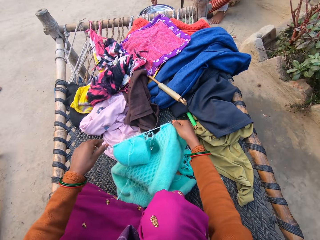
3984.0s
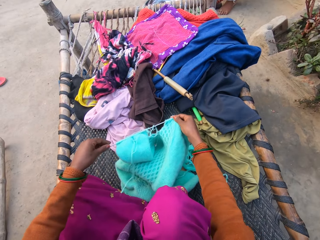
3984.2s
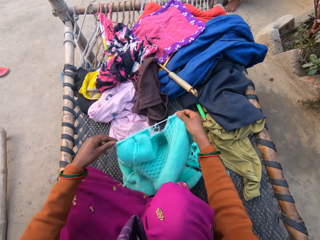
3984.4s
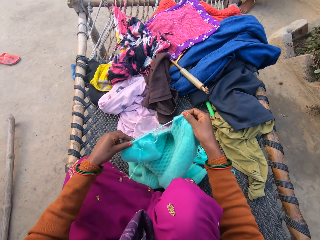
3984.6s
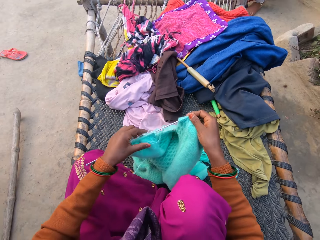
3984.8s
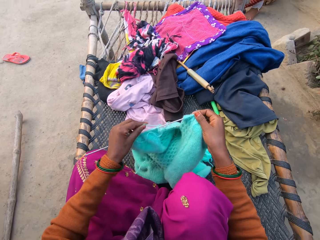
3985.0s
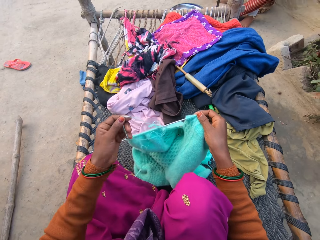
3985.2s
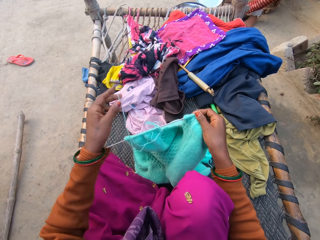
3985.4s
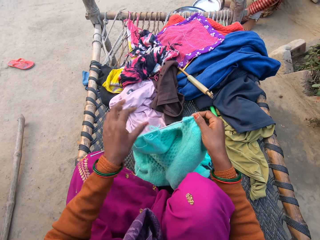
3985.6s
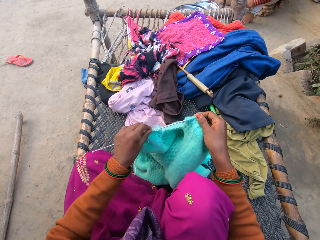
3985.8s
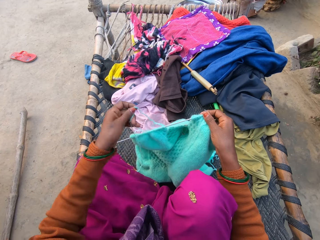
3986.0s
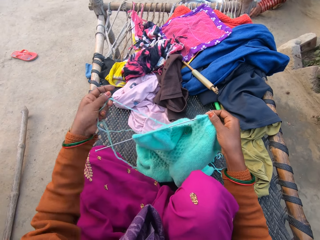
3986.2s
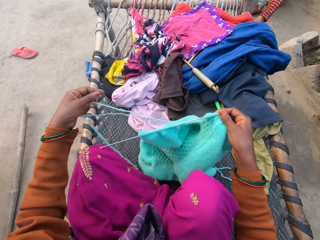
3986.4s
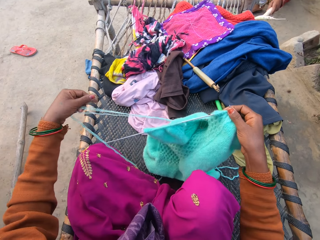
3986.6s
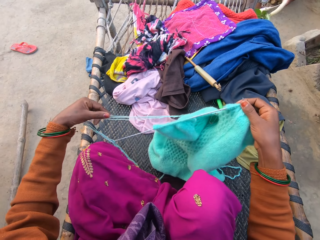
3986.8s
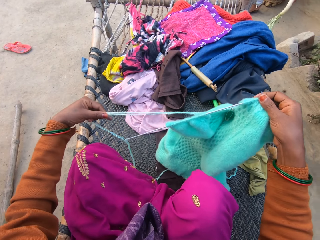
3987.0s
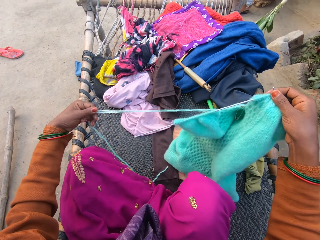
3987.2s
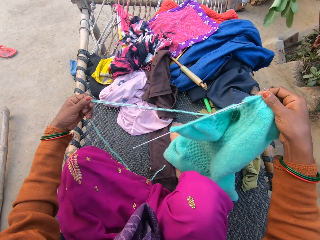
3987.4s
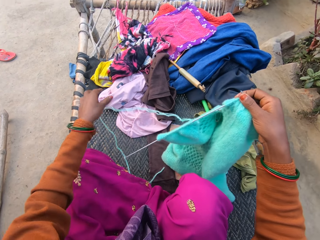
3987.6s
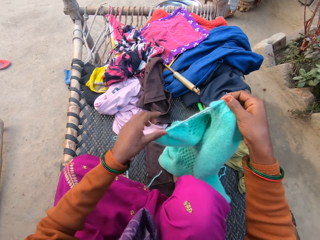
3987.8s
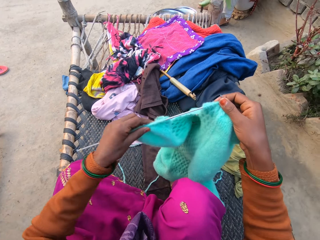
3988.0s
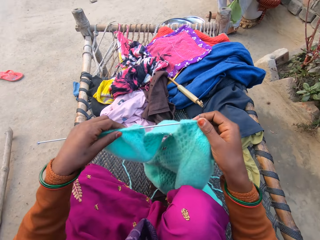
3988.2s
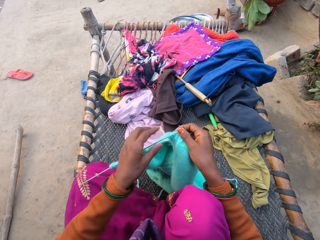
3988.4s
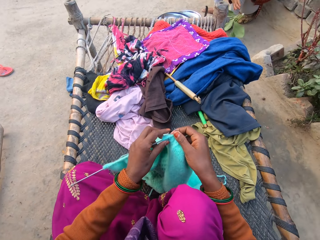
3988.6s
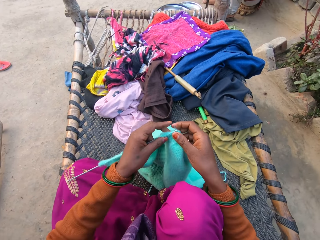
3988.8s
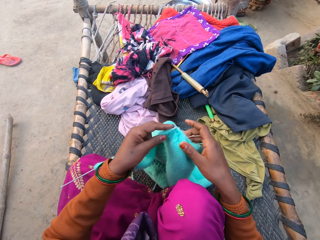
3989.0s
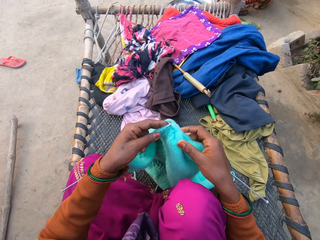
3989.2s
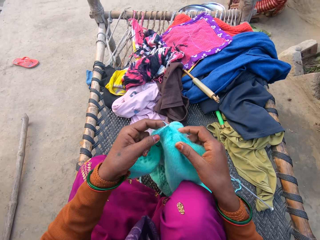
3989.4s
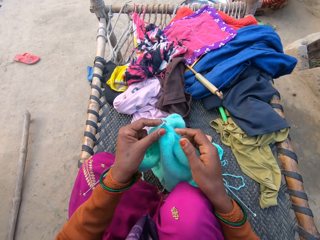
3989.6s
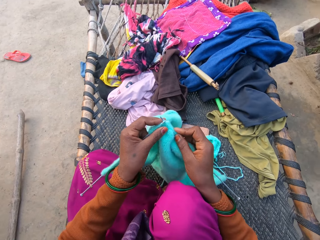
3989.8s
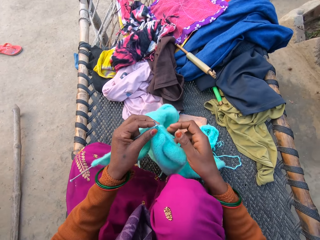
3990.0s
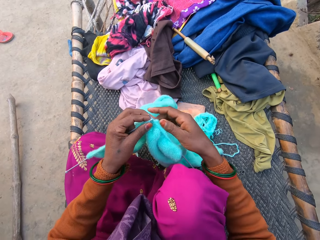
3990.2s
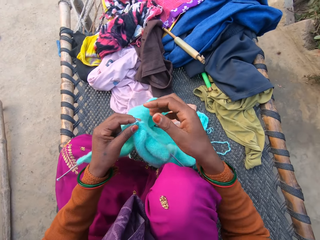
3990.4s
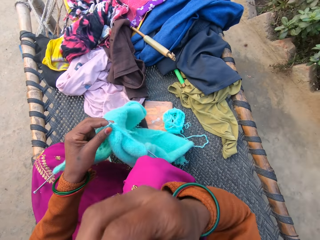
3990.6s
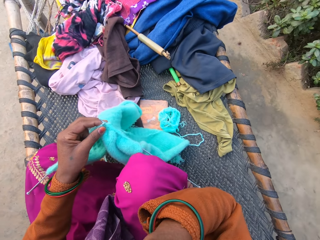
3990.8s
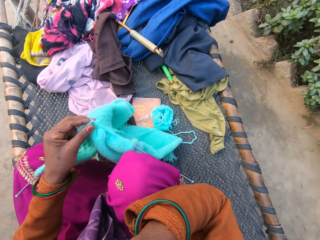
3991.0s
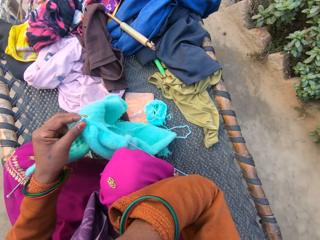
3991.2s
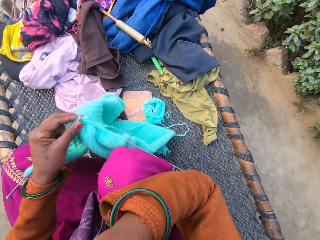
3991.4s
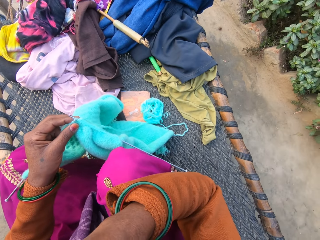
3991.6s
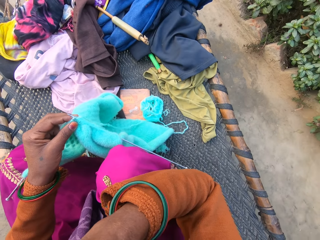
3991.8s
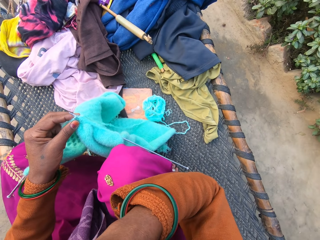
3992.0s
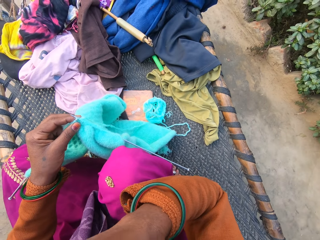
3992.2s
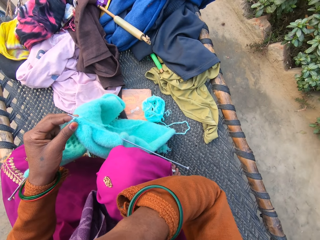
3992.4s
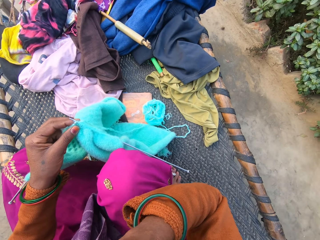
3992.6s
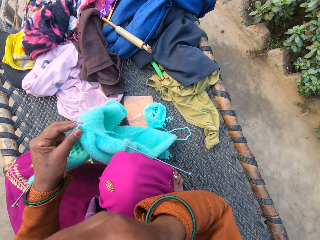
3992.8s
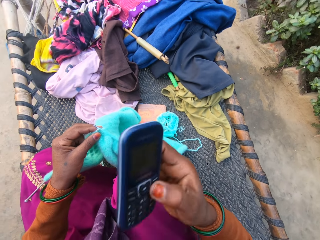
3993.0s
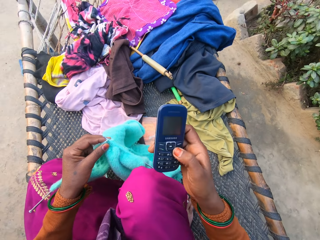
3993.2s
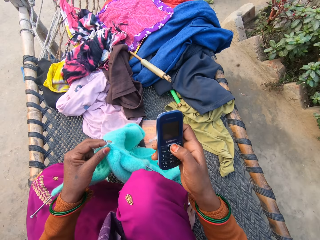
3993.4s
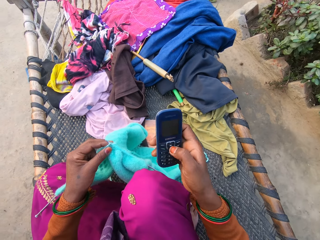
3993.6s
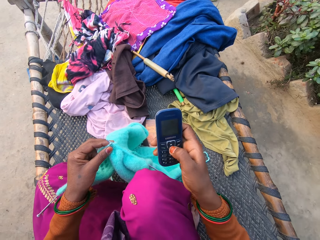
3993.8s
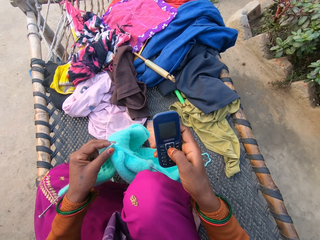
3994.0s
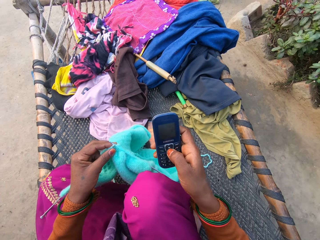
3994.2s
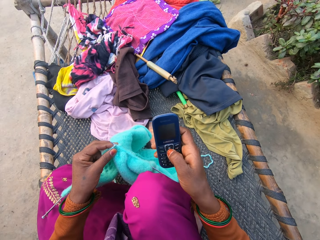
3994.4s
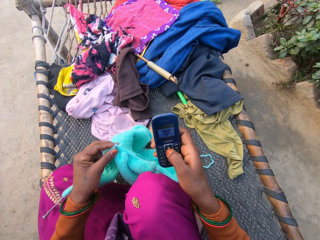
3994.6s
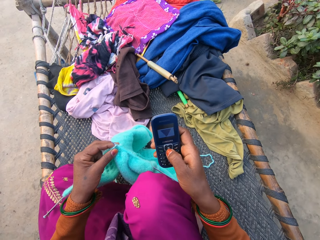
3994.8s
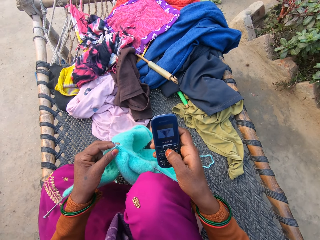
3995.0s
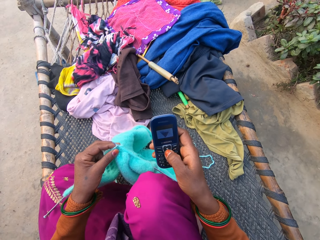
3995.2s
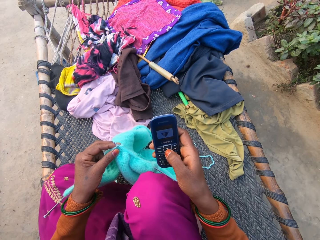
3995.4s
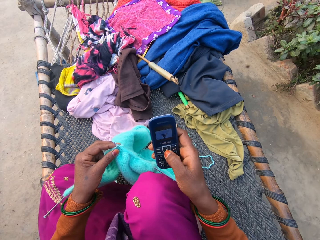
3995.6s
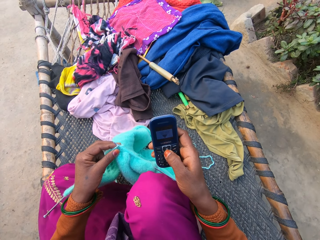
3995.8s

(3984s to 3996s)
The camera wearer lowers her hands. She picks up the sweater or fabric and the pair of knitting needles from the mat with both hands. A woman holds a lid. The camera wearer pulls a string. The woman picks something. The camera wearer raises the fabric. She pulls the string, holds the fabric, and lowers the fabric. She adjusts the sweater in both hands. She weaves the fabric. She raises the fabric. She touches her face with her right hand. She raises her right hand. She picks up a phone. She holds the phone in her right hand and operates the phone in her right hand. She presses the phone.

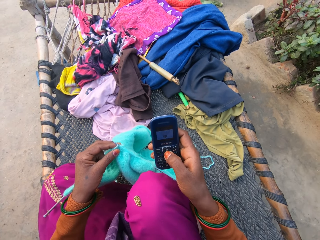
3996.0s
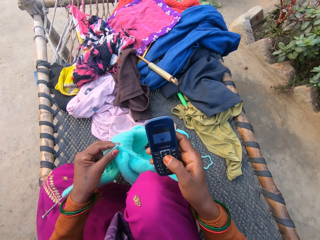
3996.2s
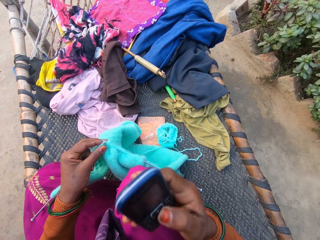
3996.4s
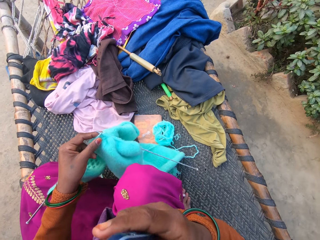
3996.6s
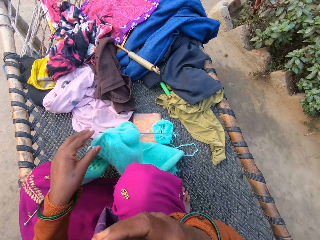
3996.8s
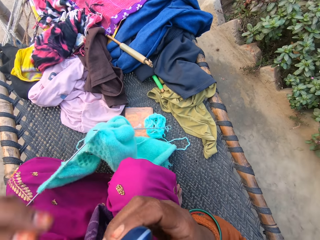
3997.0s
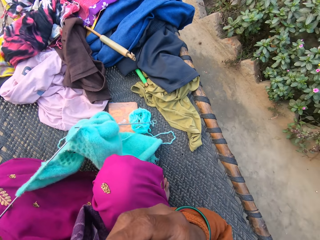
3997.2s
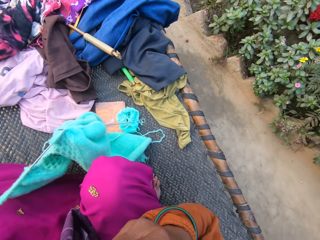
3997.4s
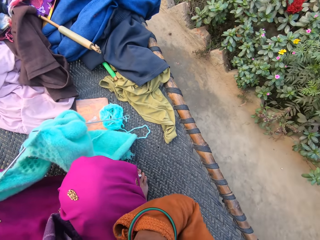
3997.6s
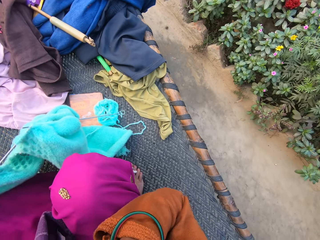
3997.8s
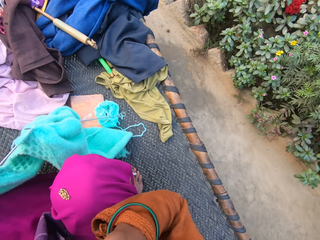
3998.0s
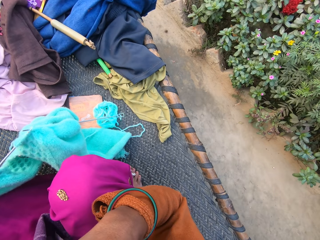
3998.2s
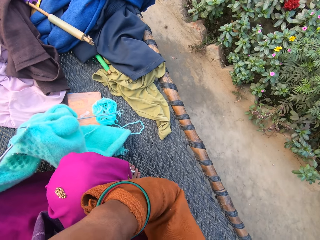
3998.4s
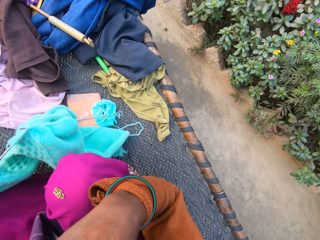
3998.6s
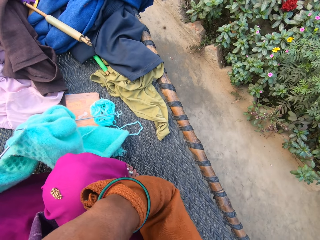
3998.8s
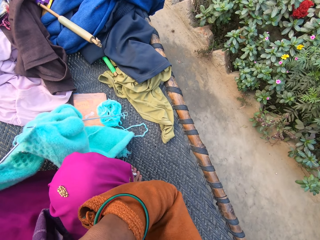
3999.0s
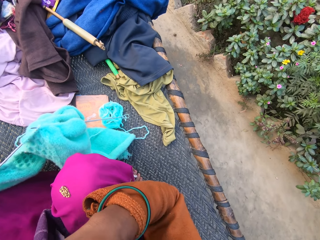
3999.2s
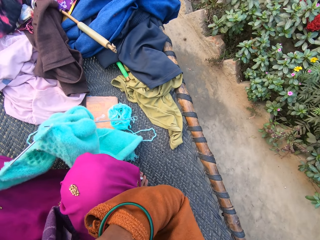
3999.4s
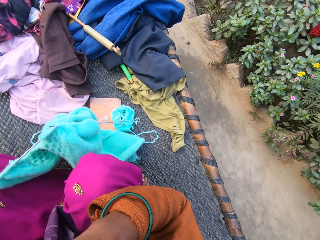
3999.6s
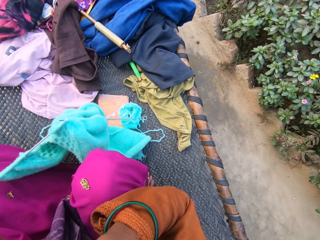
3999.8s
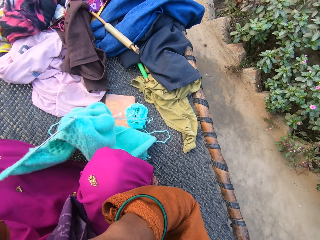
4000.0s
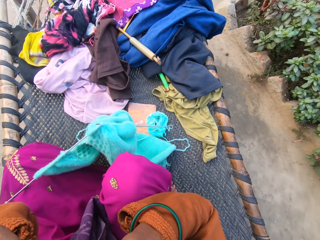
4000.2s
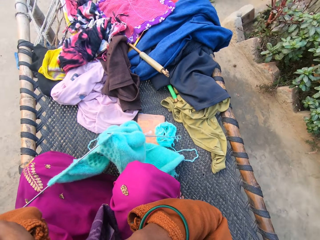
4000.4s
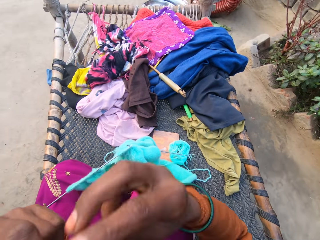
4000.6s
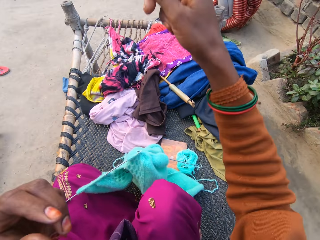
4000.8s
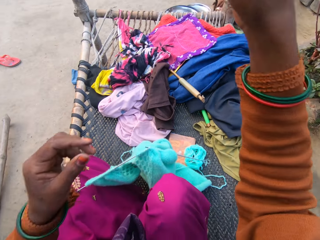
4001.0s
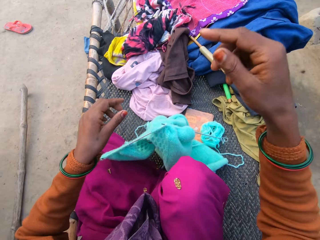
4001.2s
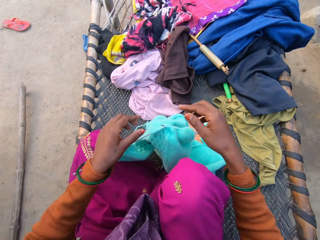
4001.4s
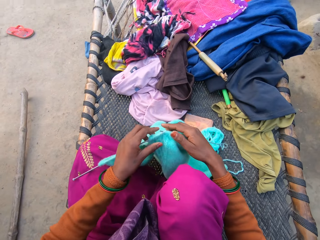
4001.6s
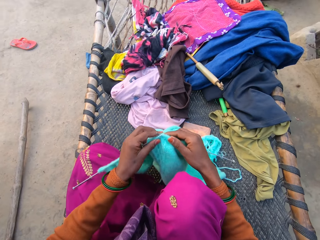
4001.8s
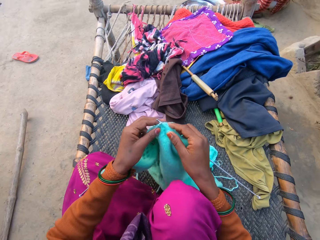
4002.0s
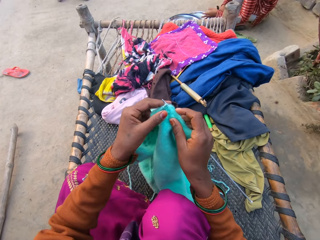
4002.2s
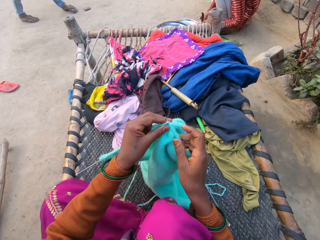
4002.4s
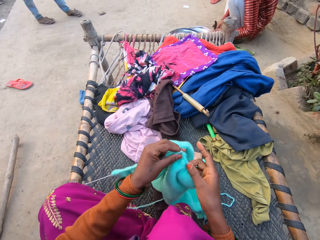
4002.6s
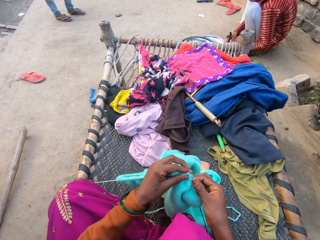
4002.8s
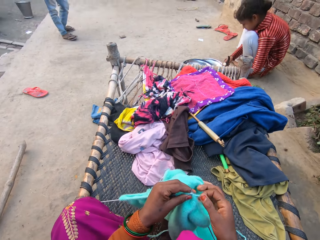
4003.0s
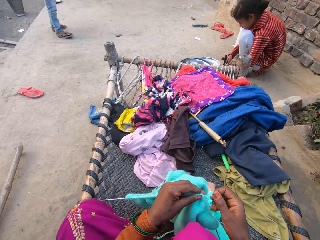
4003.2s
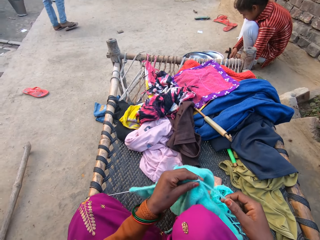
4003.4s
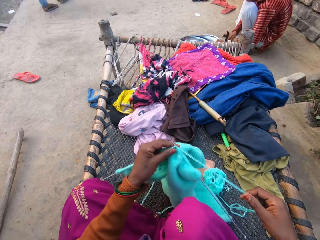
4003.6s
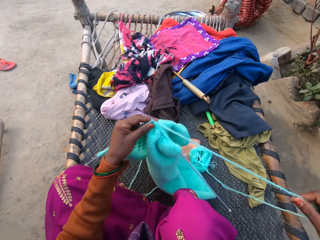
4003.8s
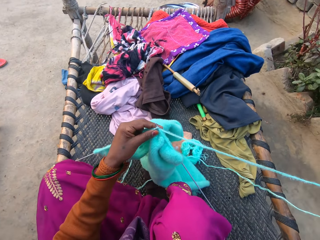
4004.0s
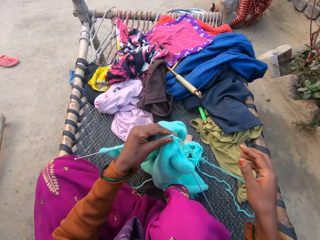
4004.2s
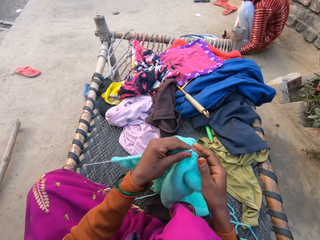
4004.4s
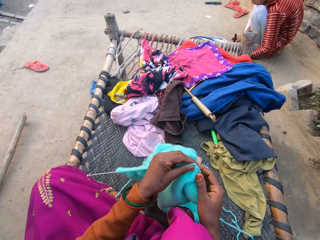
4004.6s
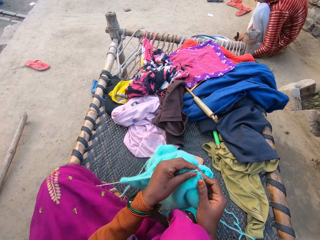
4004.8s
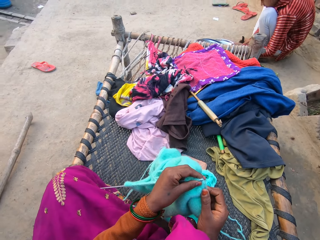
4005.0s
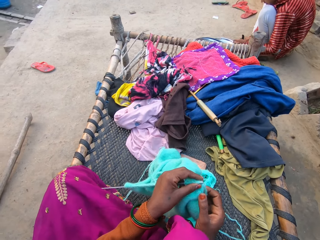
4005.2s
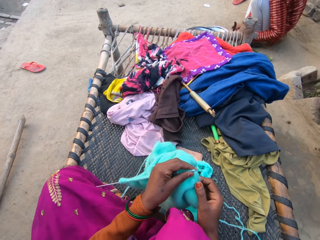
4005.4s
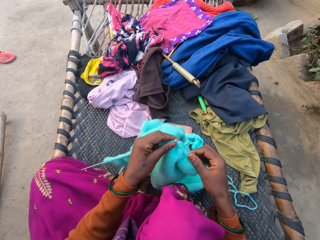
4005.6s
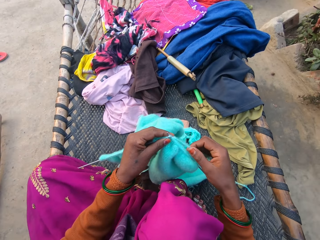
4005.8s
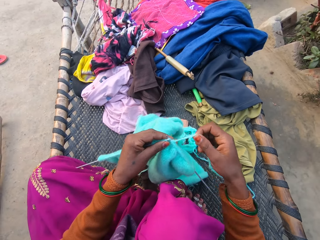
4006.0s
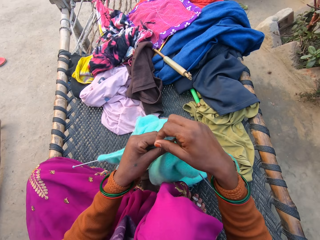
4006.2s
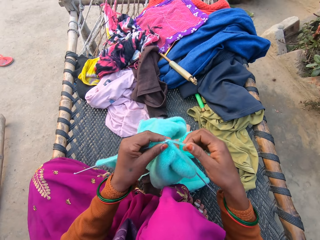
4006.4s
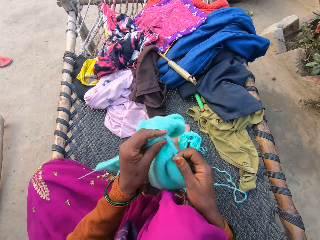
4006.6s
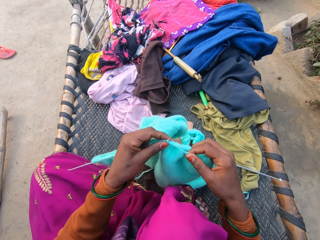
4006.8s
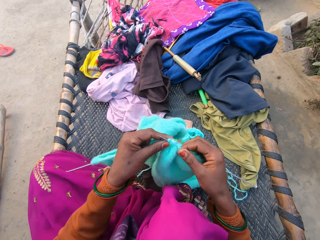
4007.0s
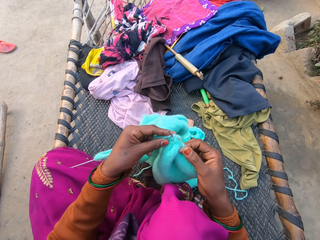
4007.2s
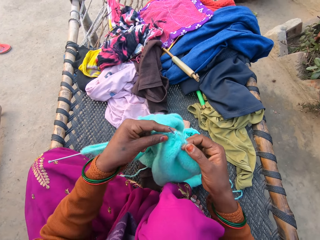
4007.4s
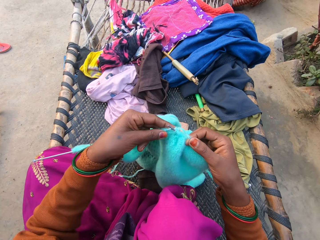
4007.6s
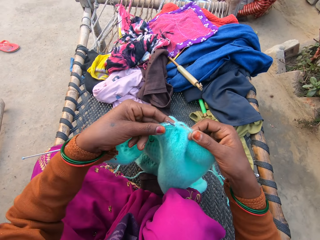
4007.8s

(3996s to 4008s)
The camera wearer moves the phone closer to her ear with her right hand. She raises her right hand, drops a fabric, and touches her face with her left hand. She interacts with a boy. She raises her right hand. She lowers both hands down. She picks up the sweater or fabric and the pair of knitting needles from the mat with both hands. She raises the fabric. She knits the sweater with the pair of knitting needles and wool in both hands. A woman cuts vegetables. The camera wearer pulls a string. She raises the fabric.
